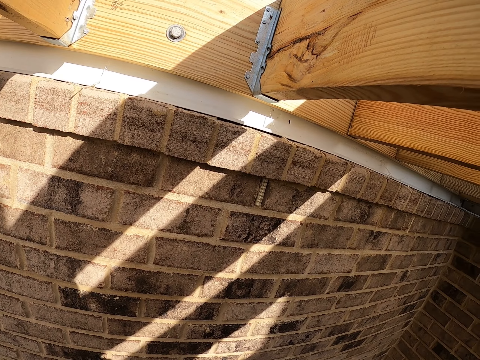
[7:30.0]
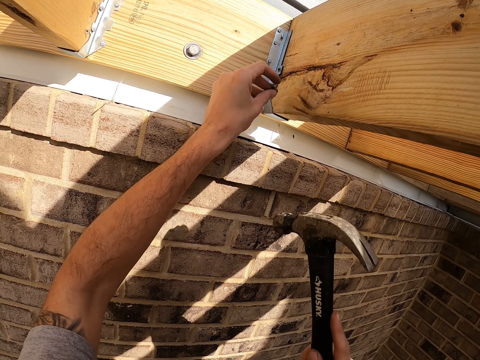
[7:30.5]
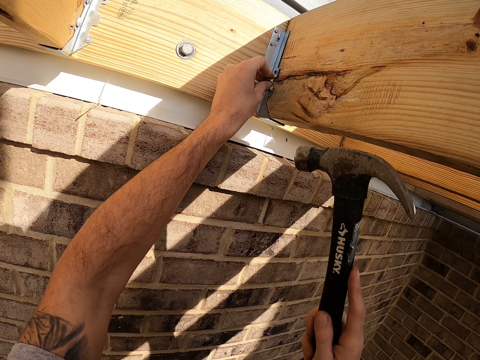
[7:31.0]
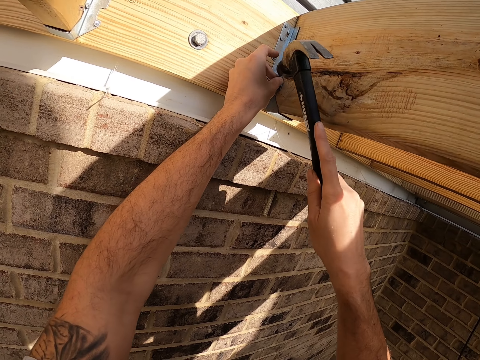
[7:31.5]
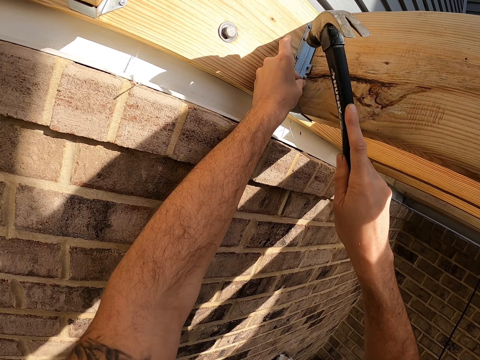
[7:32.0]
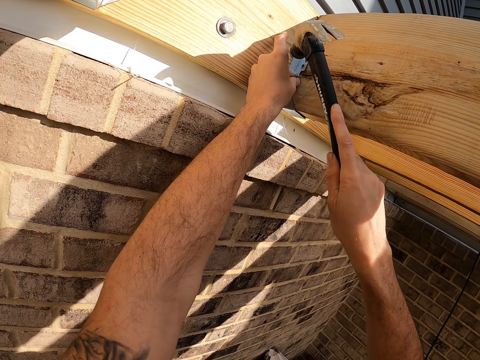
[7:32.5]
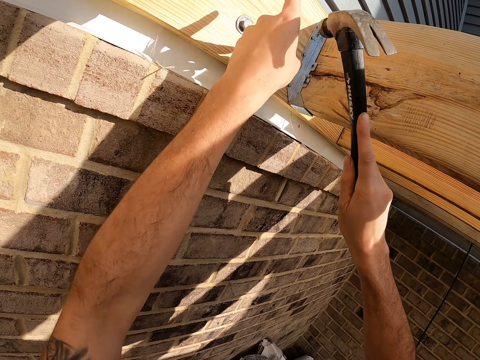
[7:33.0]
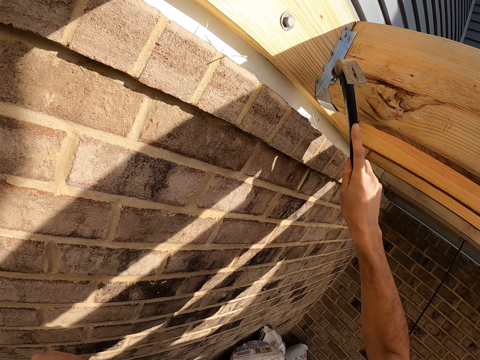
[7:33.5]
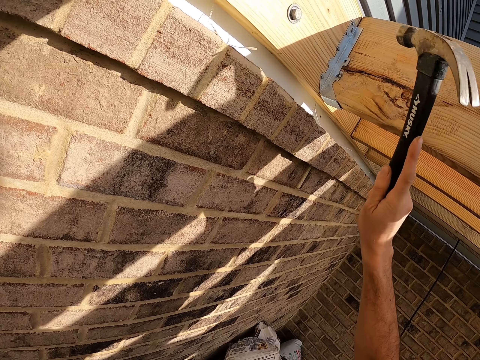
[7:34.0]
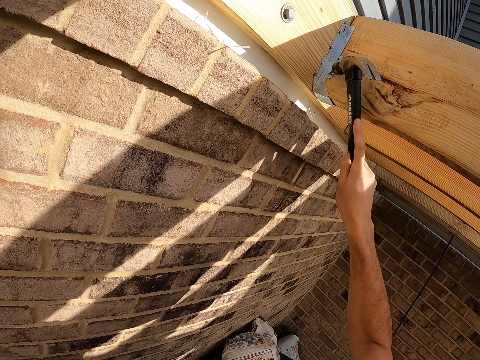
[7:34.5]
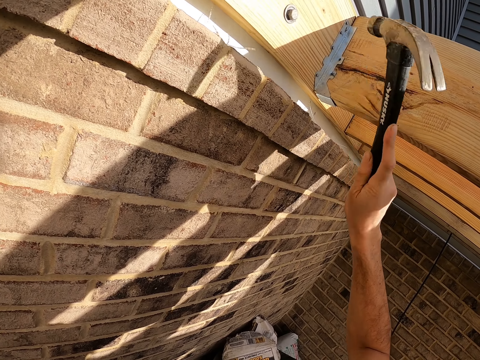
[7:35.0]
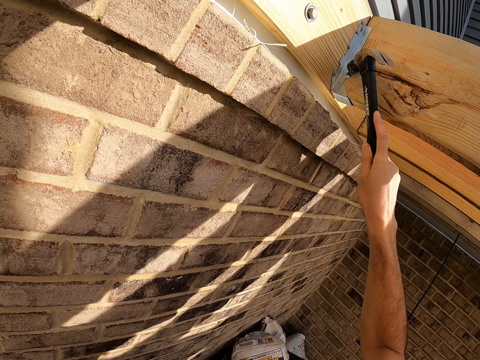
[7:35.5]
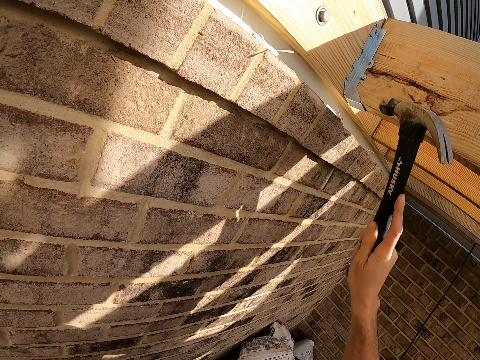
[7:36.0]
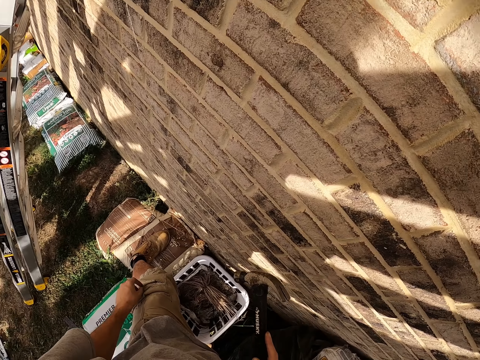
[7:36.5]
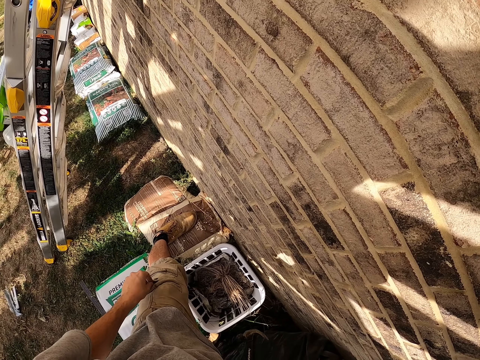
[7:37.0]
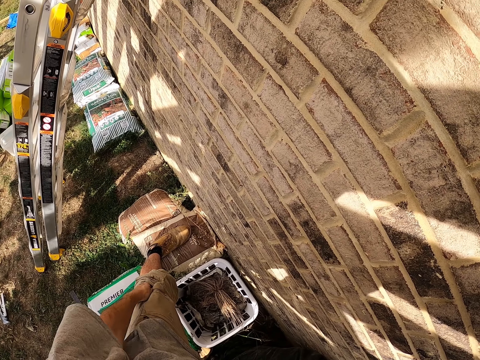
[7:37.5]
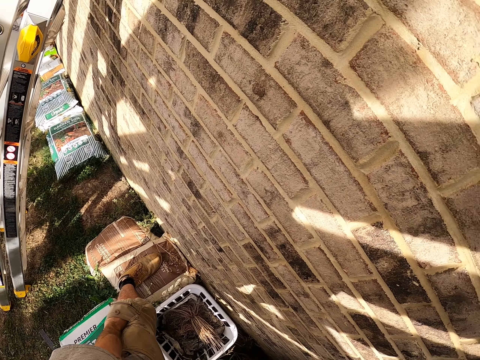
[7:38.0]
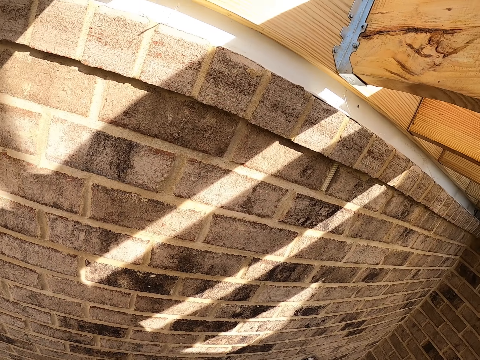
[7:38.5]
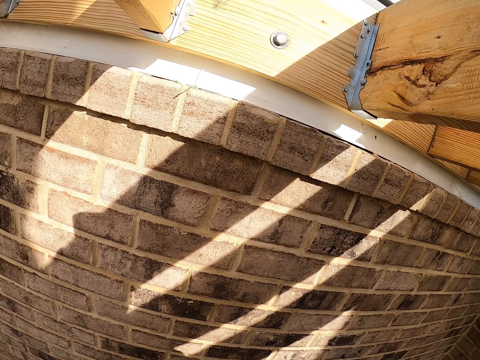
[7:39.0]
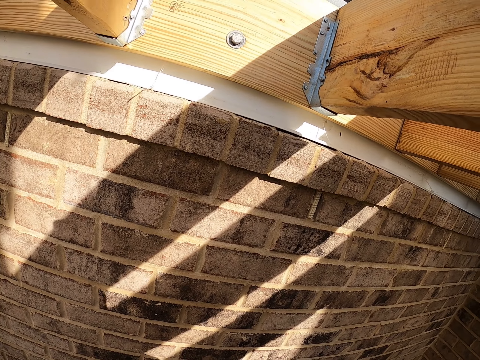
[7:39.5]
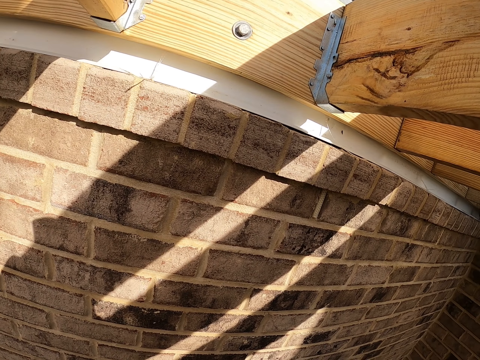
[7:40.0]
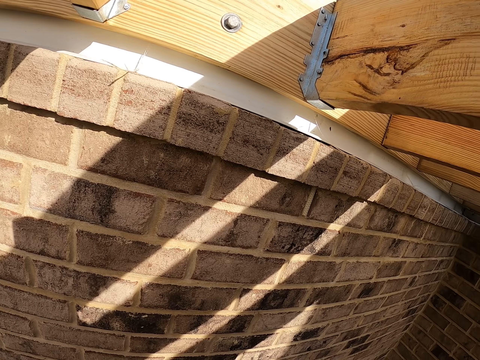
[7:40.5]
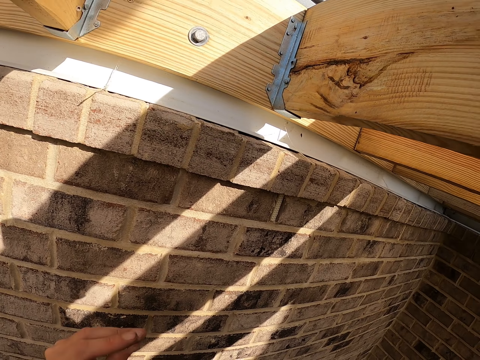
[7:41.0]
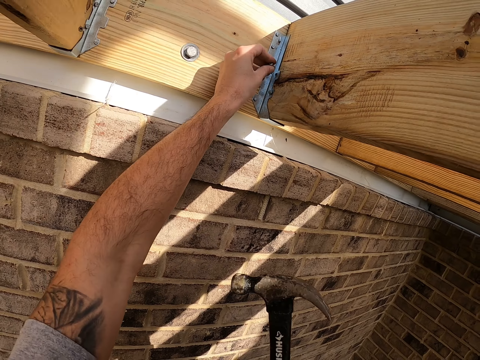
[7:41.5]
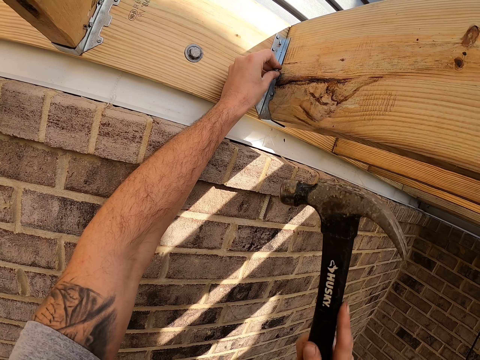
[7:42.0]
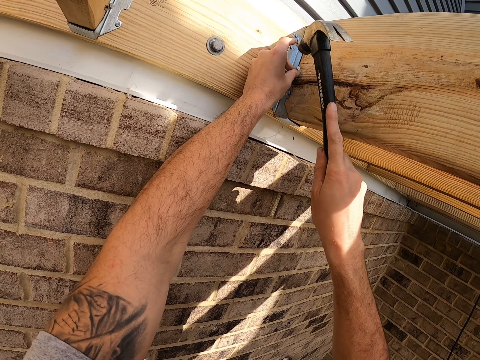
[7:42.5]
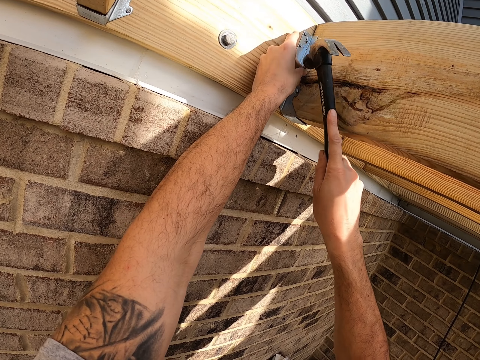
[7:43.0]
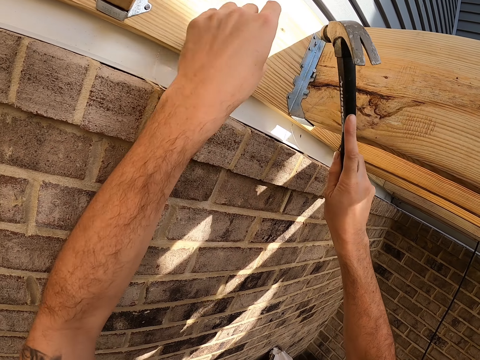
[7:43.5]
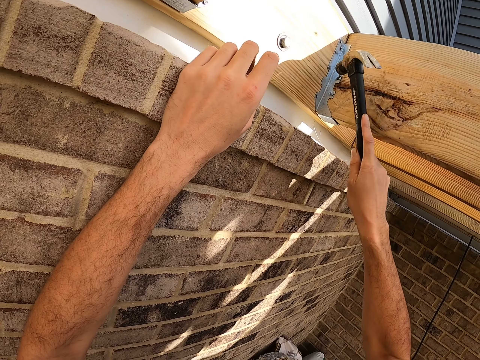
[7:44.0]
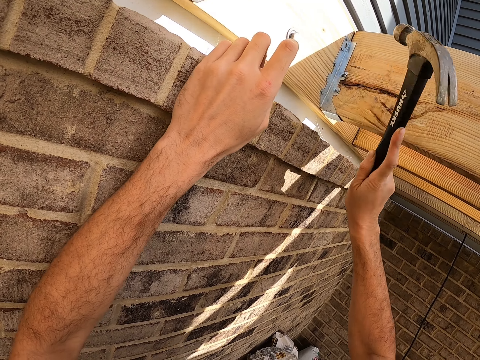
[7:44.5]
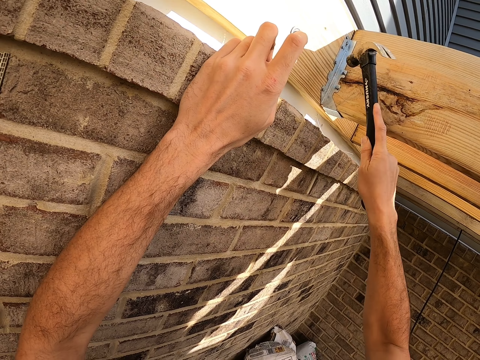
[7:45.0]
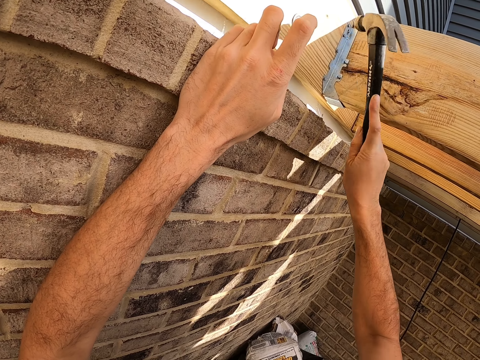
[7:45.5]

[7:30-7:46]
The camera wearer puts a nail on the hurricane tie bracket. He hits the nail with the hammer. He picks up a nail from his pocket. He puts the nail on the hurricane tie bracket. He hits the nail with the hammer.

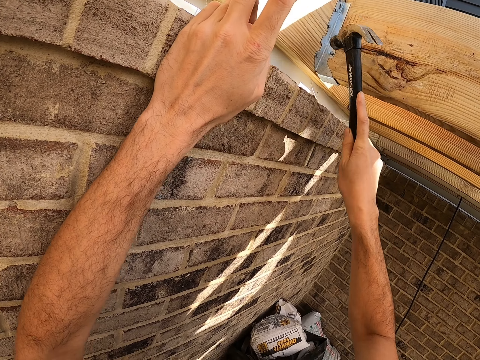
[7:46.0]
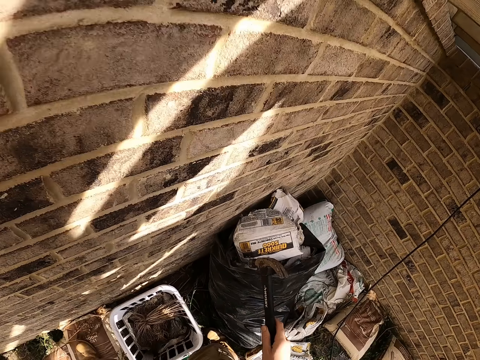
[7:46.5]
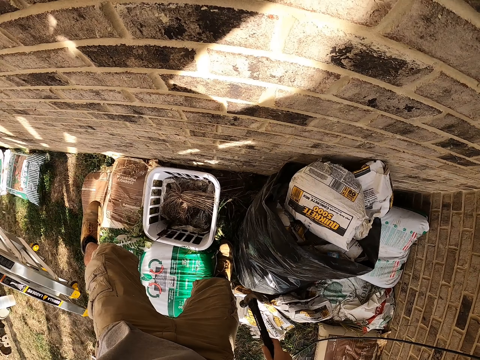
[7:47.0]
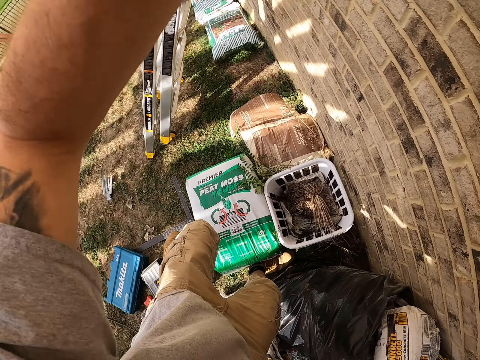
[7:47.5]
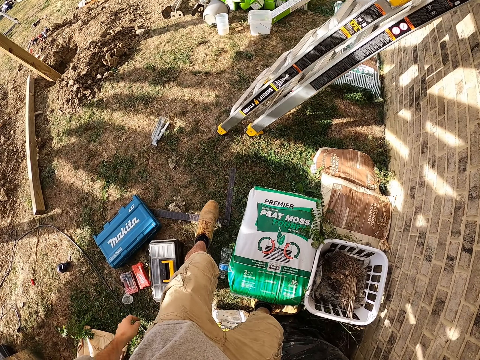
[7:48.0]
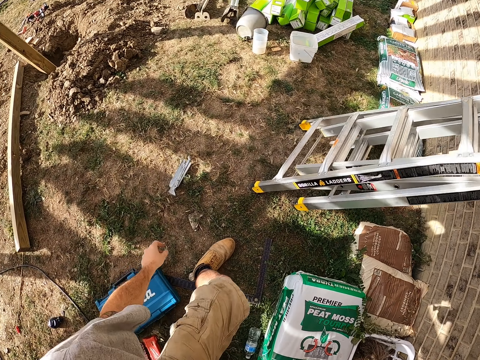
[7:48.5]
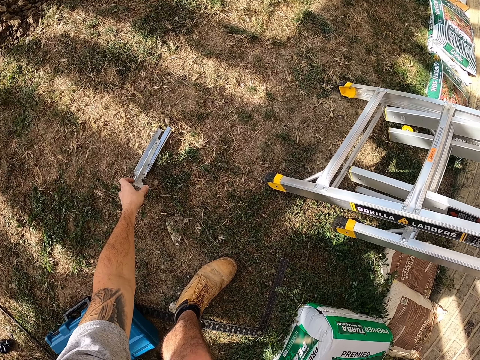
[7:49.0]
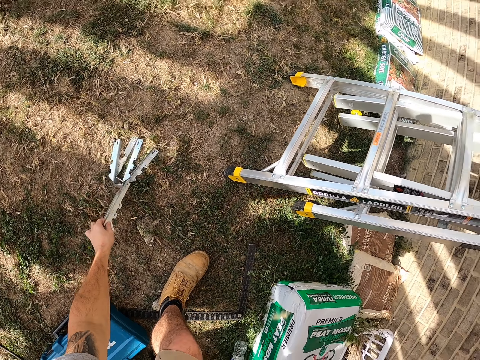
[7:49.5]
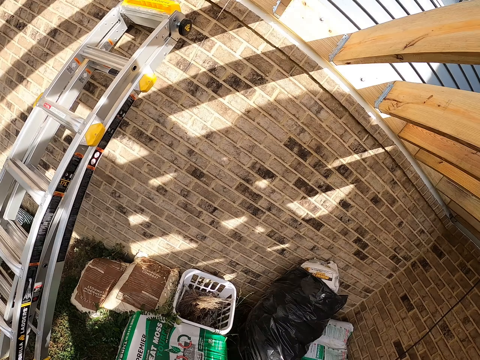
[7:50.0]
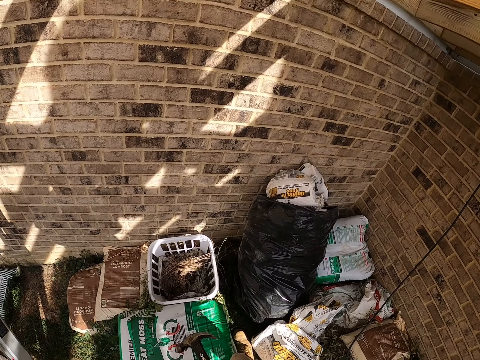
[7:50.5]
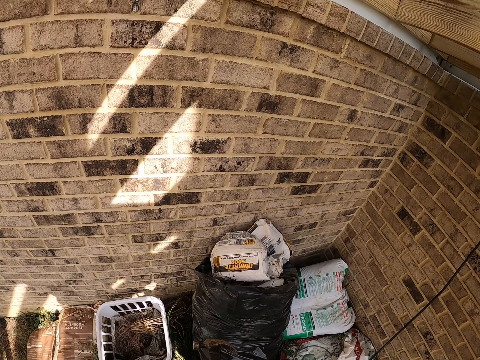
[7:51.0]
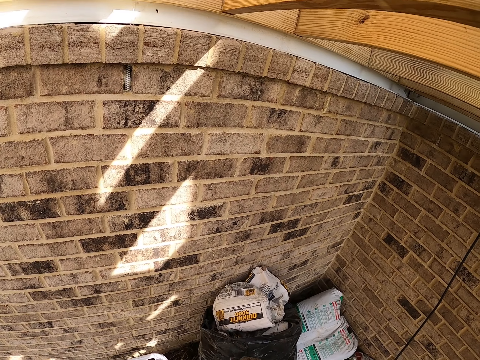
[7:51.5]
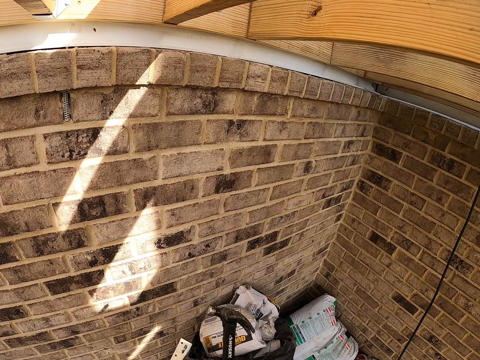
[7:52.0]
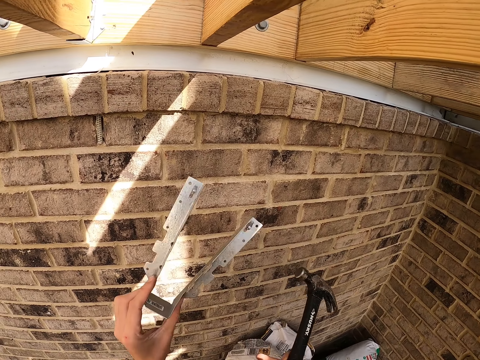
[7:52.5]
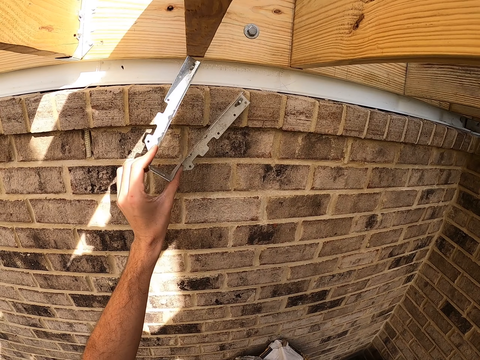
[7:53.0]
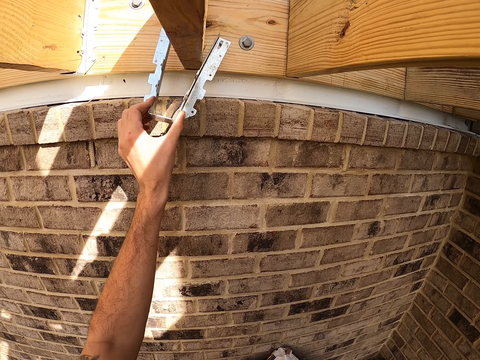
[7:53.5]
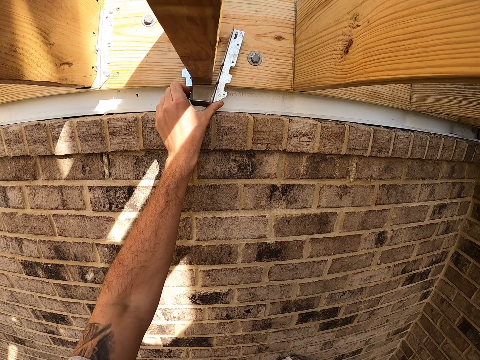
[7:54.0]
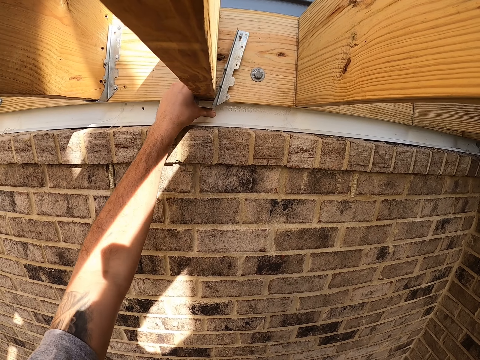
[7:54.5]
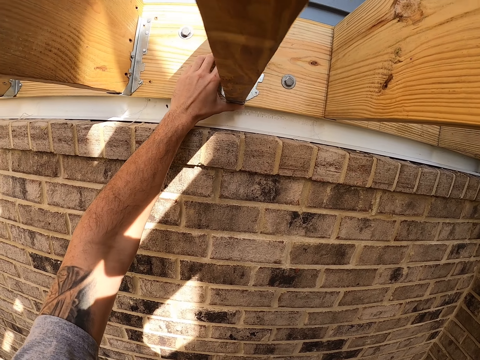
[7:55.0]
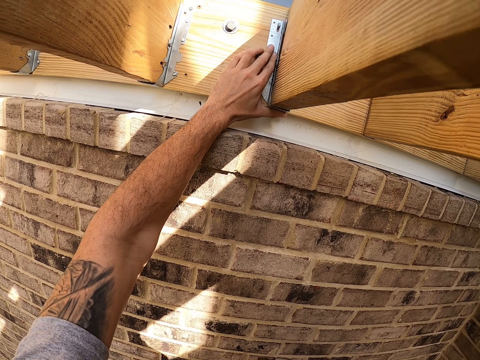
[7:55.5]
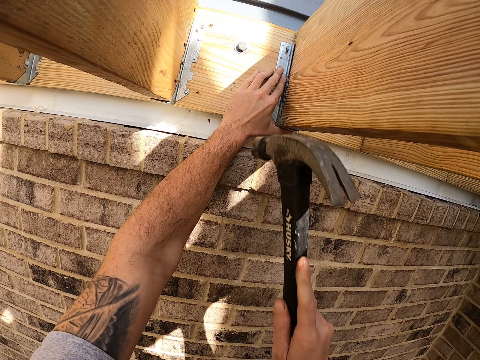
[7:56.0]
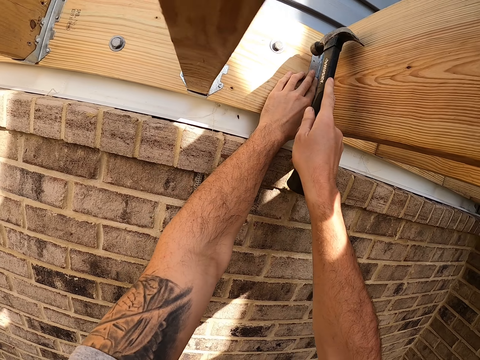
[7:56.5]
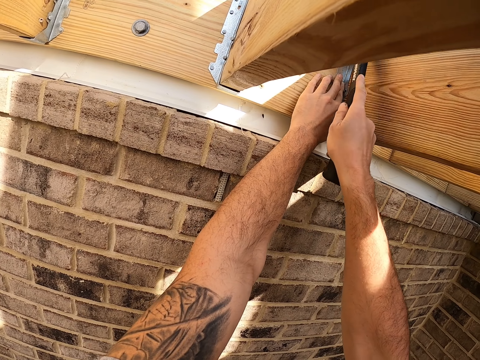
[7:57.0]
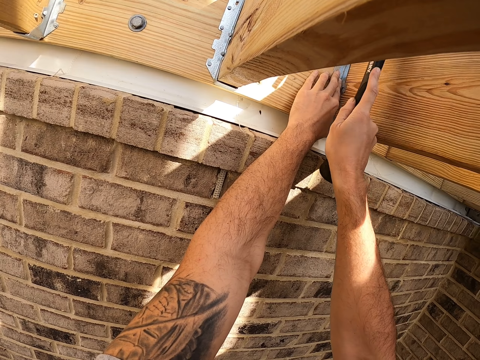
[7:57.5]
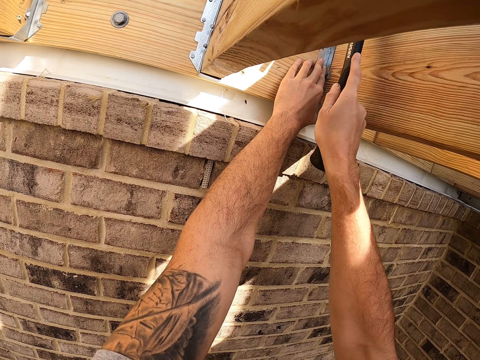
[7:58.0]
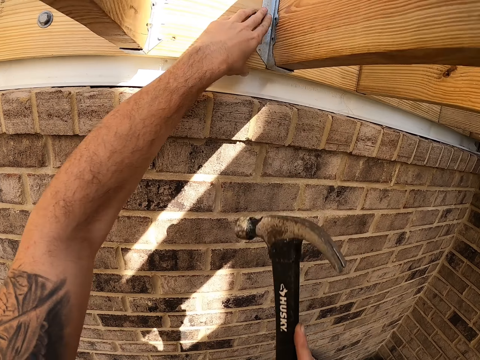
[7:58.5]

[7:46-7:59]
The camera wearer moves around. They pick up a hurricane tie bracket from the ground. They fix the hurricane tie bracket on the wood edge. They hit the hurricane tie bracket on the woods.
